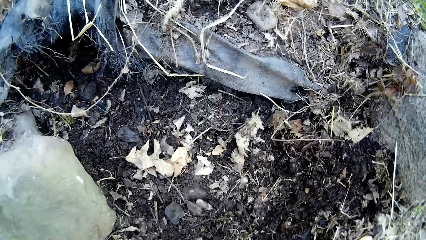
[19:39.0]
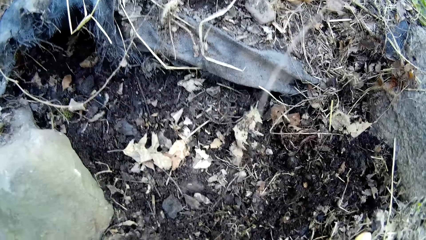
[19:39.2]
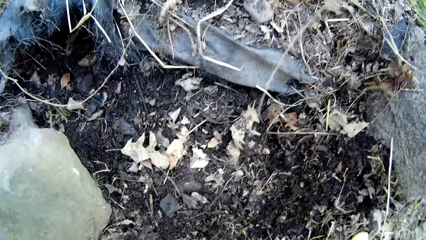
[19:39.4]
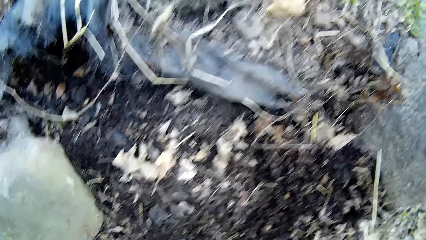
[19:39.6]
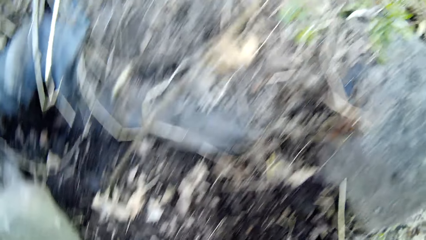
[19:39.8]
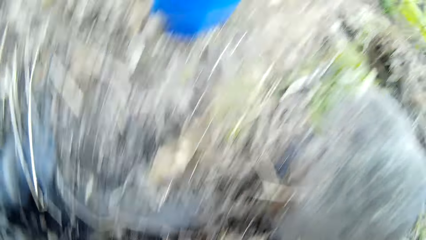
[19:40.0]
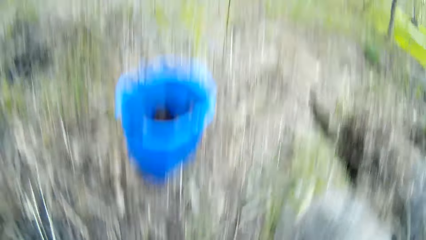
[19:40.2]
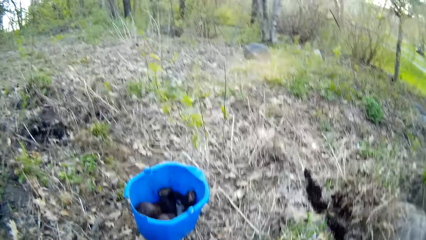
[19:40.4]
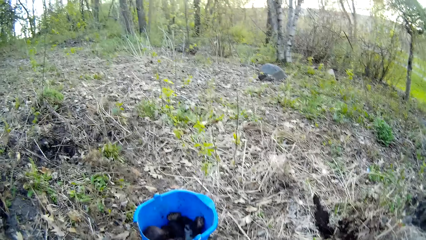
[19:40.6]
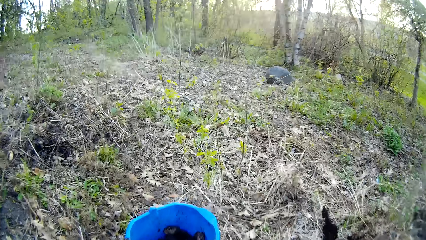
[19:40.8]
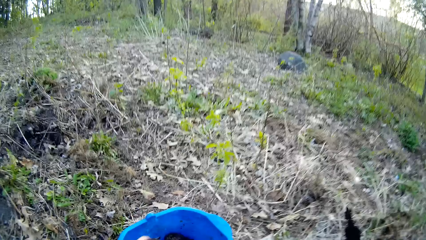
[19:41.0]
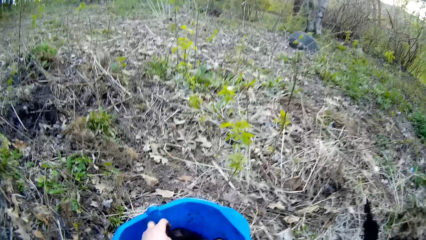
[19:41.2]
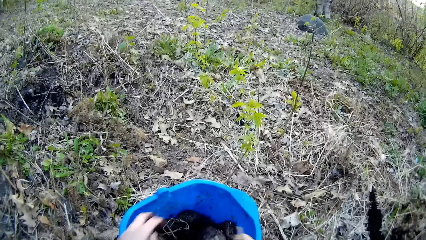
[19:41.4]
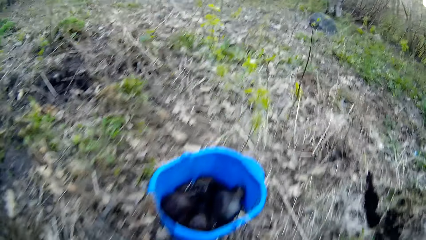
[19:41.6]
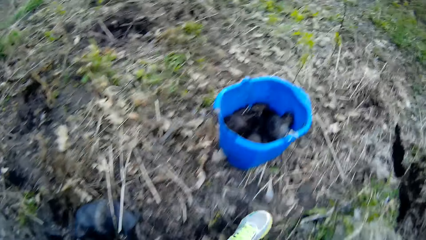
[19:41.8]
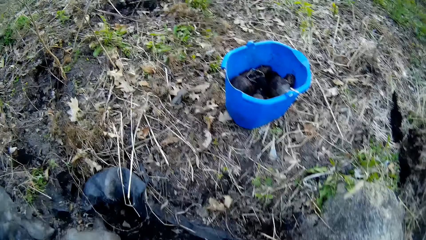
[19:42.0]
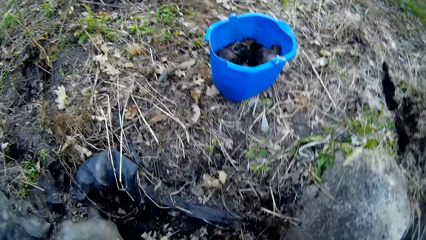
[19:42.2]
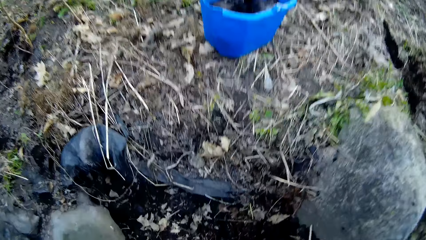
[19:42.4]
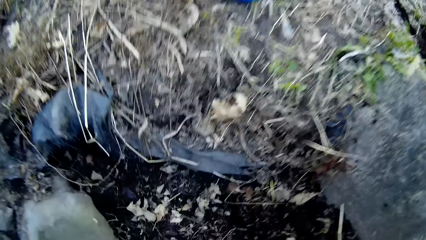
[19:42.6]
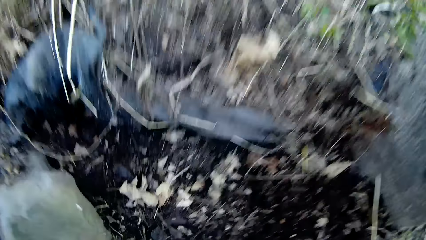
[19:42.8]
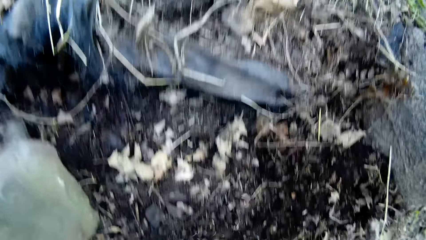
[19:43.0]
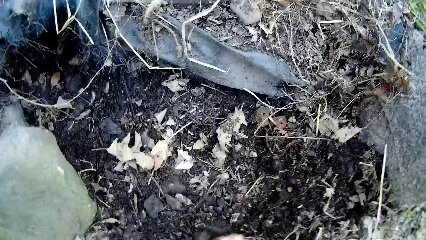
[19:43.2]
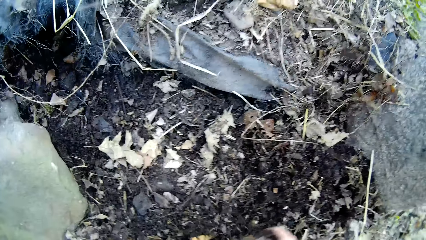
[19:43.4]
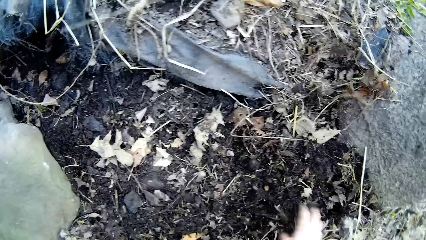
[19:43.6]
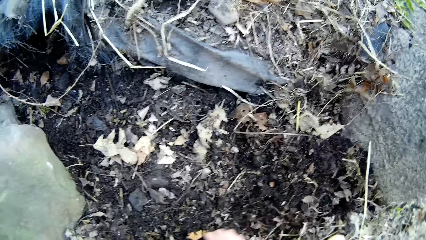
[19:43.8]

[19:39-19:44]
The camera wearer picks a stone. She drops rocks in the bucket with her left hand. She drops the rocks into the bucket with both hands.

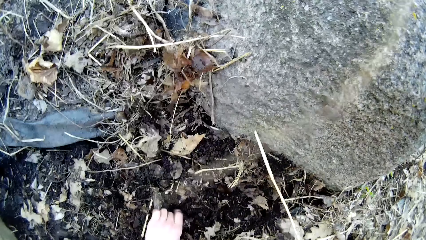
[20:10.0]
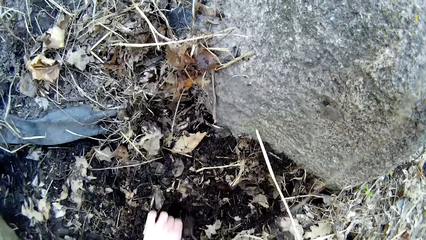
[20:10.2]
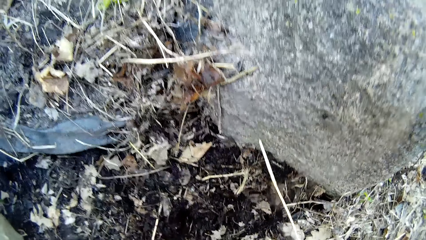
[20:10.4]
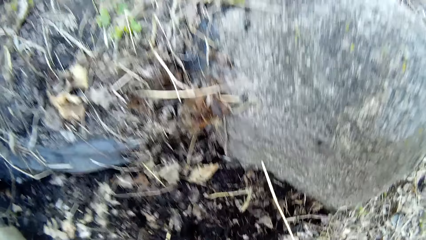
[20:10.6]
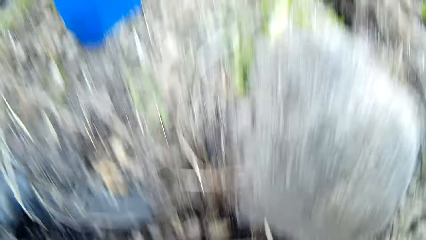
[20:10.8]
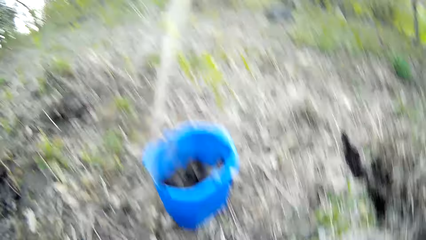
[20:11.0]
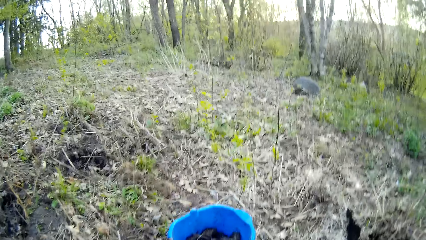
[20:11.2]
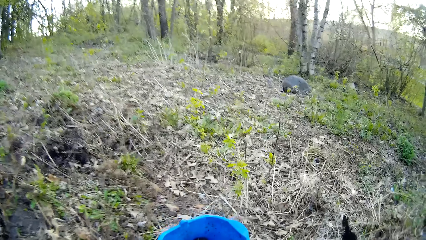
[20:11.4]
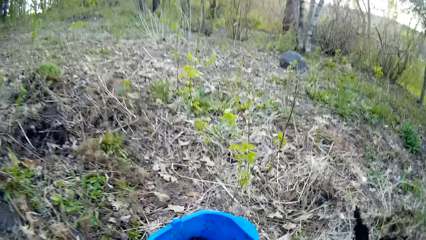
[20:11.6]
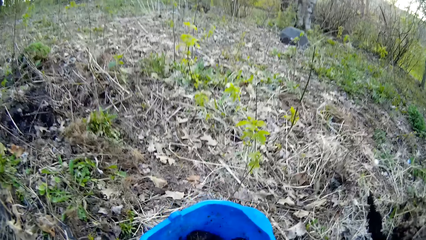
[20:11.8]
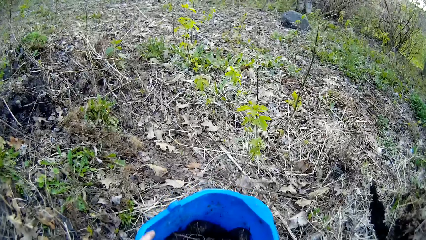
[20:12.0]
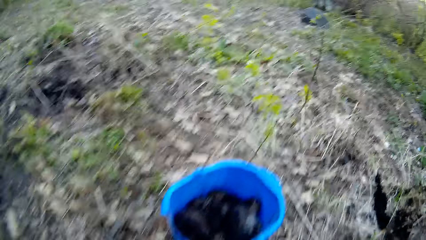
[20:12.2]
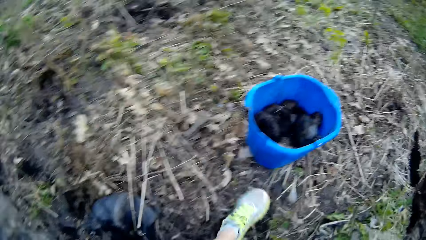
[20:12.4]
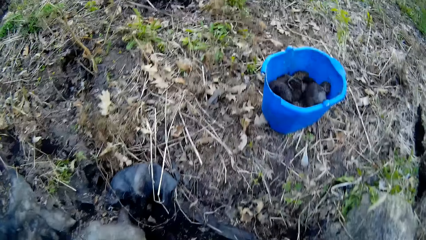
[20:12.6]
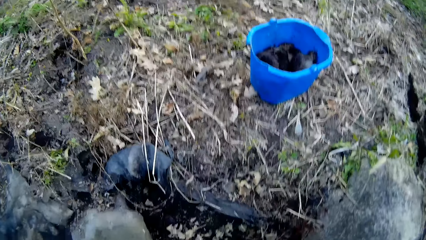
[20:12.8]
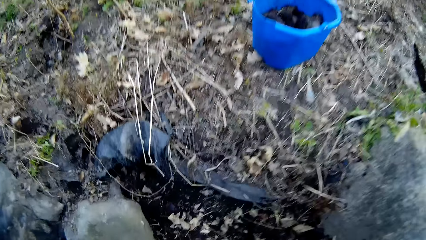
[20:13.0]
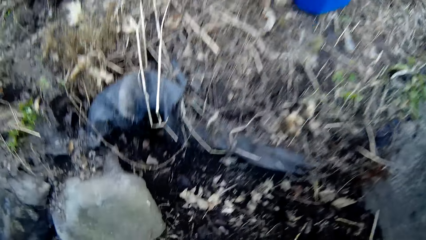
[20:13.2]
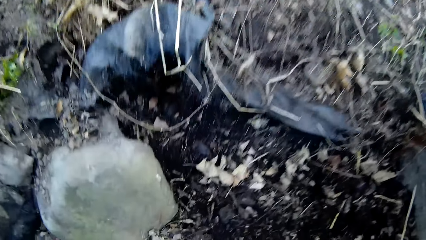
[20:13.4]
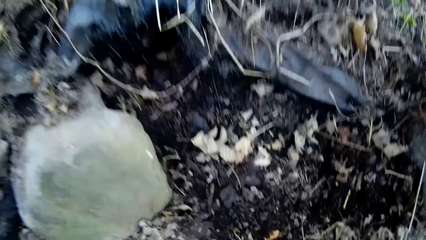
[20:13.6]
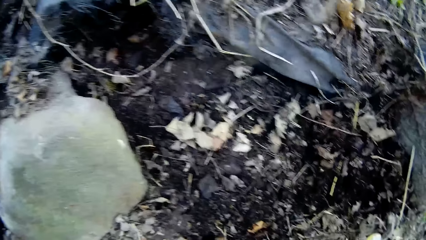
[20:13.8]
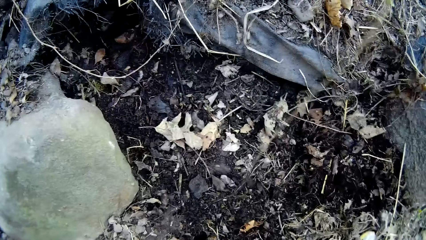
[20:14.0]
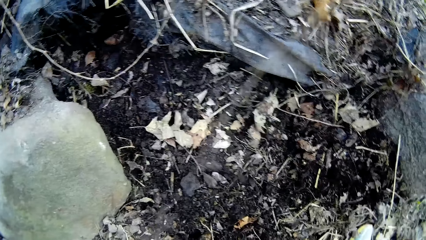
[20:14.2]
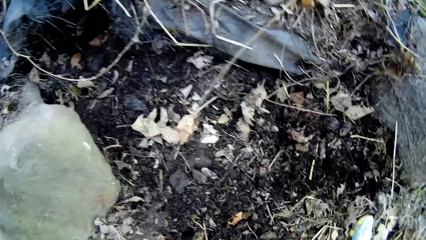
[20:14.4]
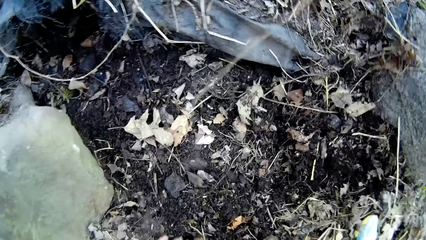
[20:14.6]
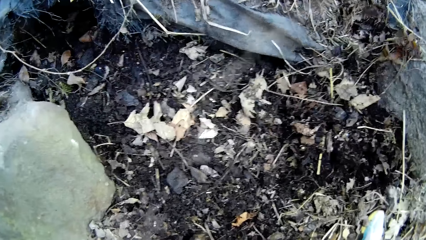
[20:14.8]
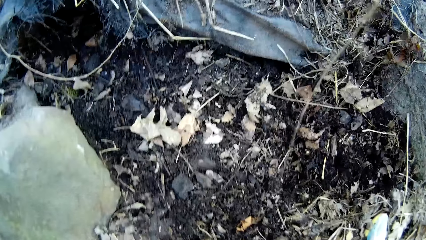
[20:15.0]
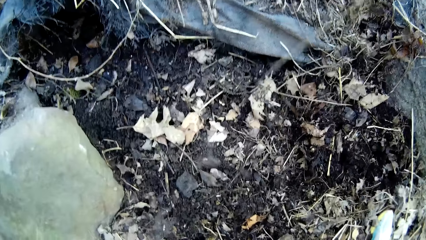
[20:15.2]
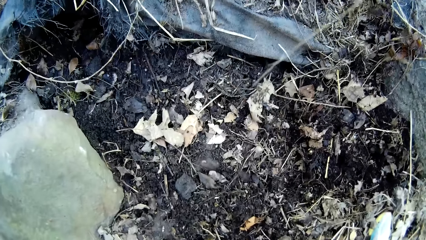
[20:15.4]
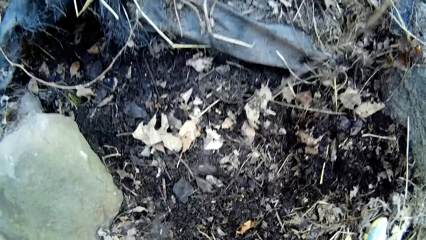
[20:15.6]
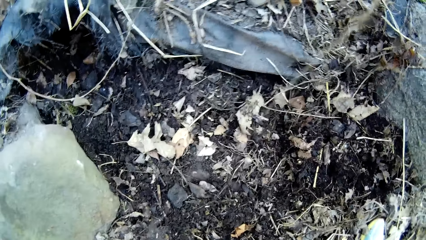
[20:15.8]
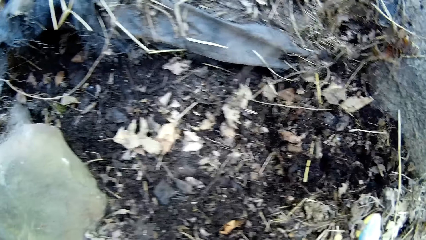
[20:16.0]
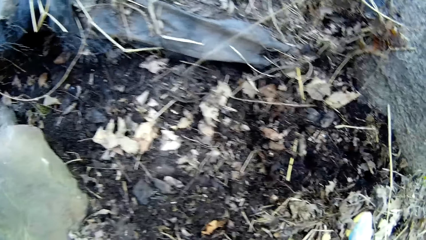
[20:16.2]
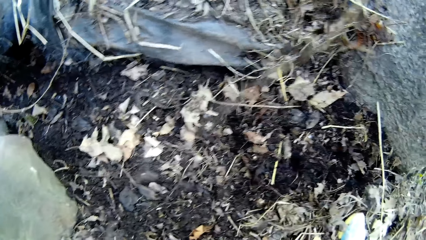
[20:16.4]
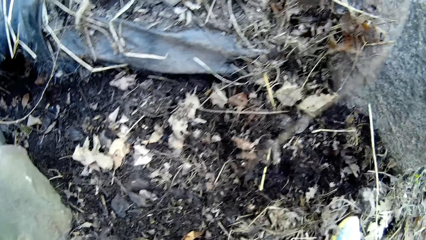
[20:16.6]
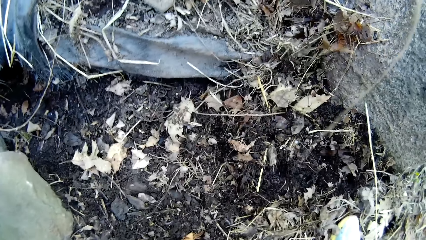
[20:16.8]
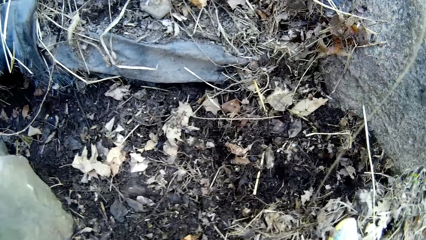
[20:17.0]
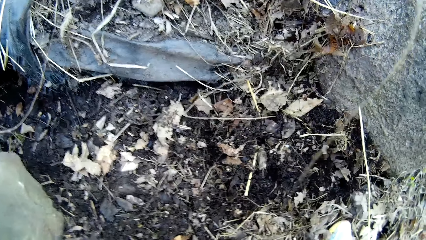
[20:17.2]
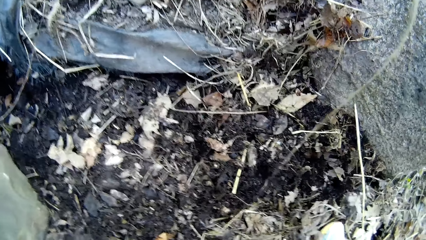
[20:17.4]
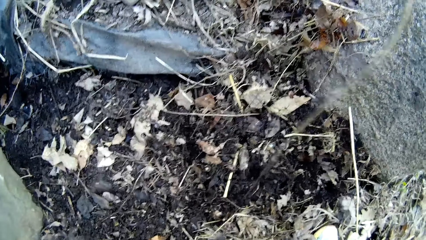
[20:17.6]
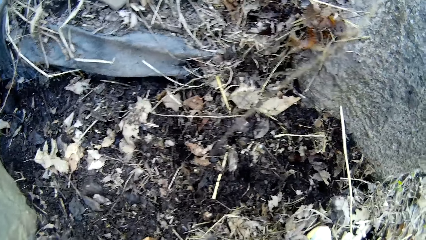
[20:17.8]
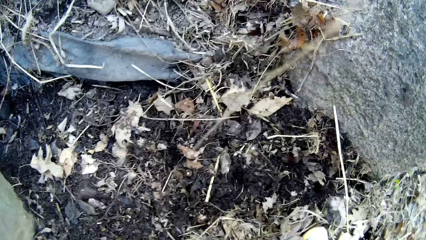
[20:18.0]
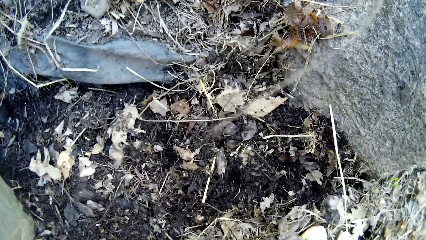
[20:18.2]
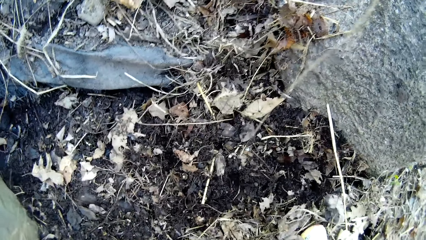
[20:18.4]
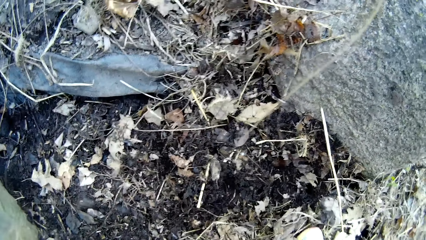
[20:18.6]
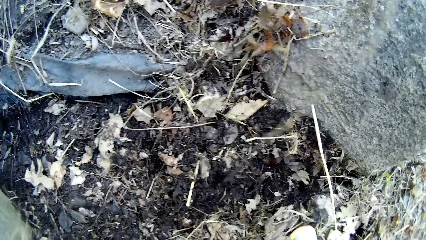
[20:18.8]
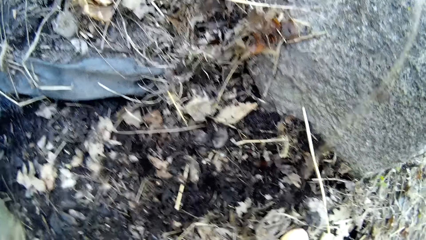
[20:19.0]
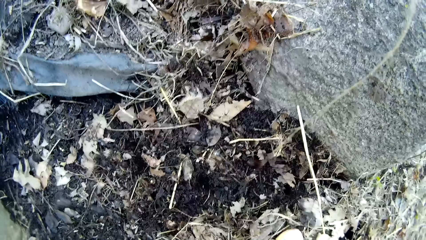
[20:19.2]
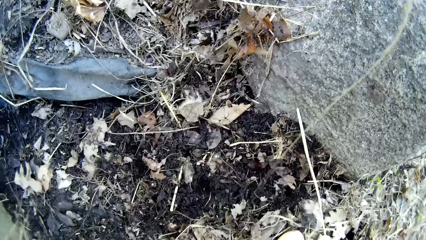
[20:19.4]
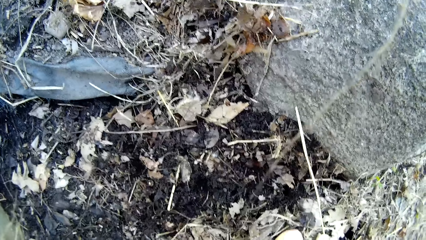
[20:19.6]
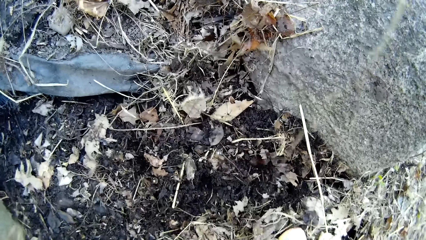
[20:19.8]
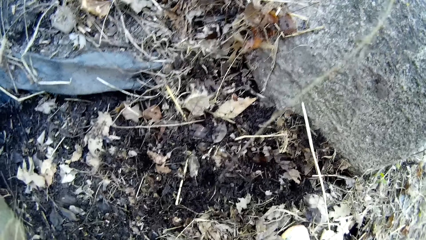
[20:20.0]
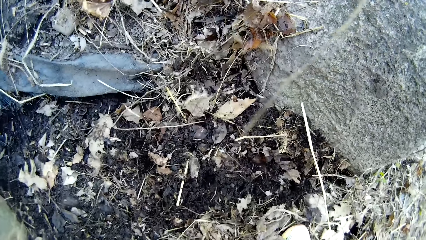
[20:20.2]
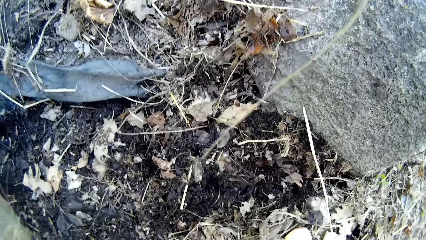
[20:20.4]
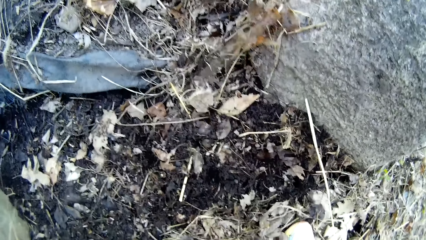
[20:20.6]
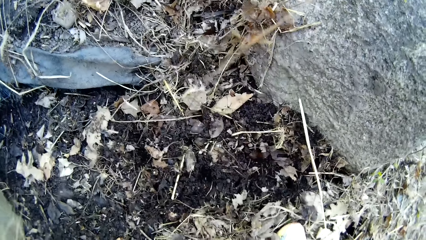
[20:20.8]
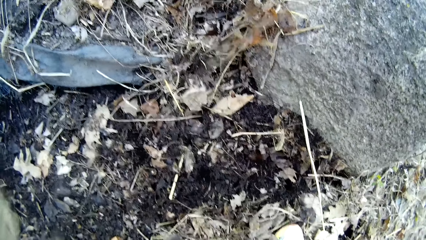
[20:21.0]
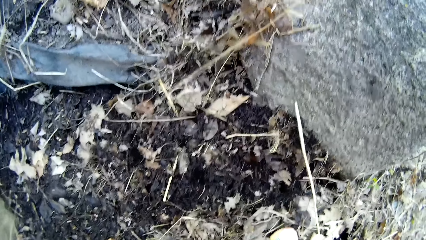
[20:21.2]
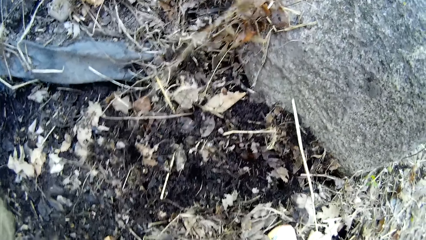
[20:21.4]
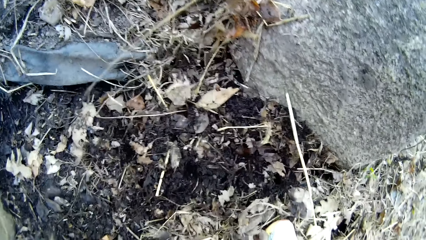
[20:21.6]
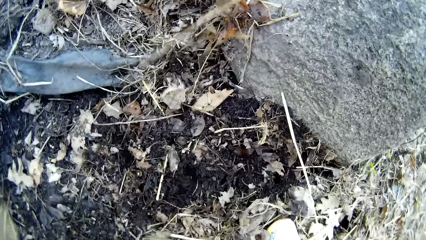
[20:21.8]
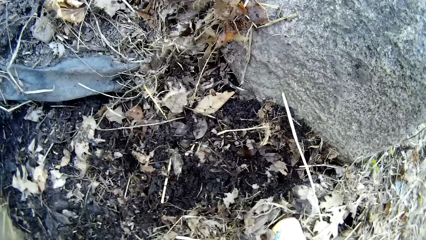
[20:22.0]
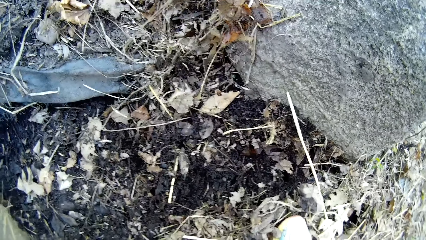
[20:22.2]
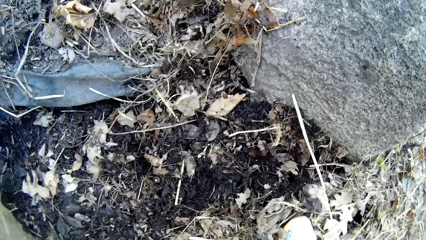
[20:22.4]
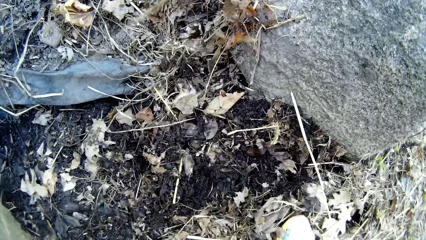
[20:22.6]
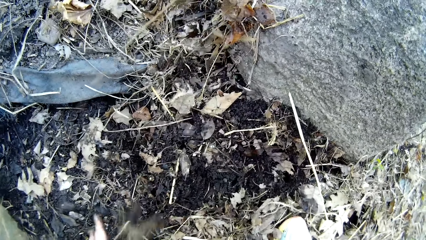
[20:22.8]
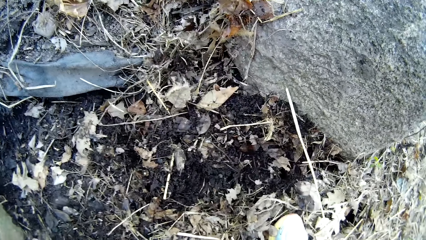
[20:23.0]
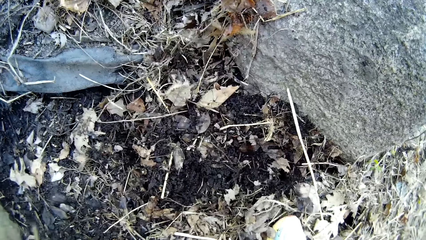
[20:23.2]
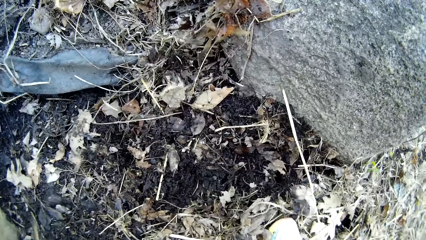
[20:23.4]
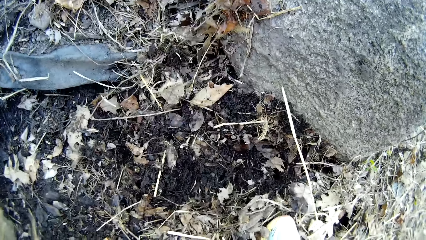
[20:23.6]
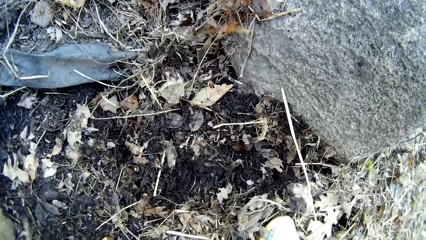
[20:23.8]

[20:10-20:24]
The camera wearer drops the rocks into the bucket with both hands. She picks rocks from the ground with her left hand.
